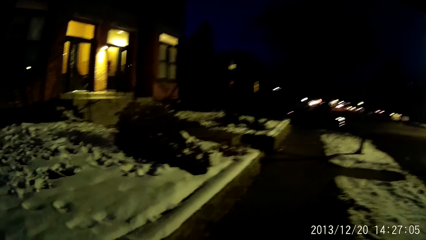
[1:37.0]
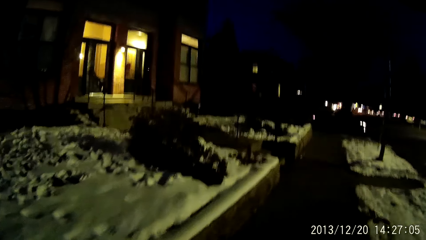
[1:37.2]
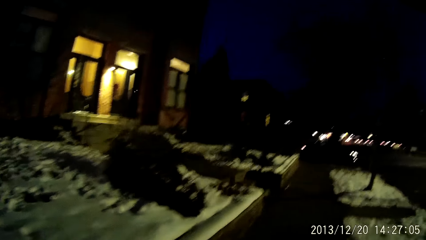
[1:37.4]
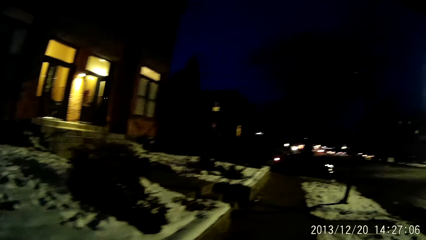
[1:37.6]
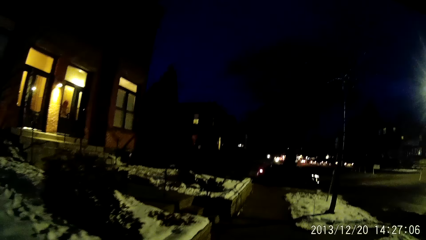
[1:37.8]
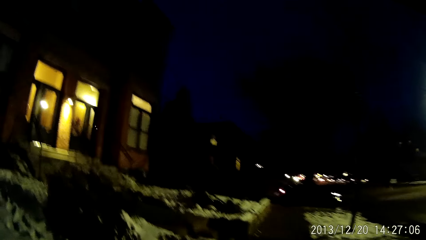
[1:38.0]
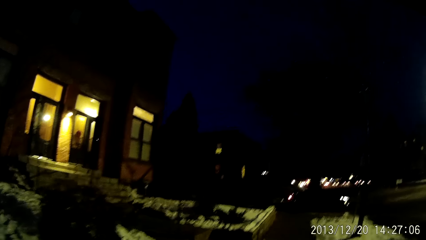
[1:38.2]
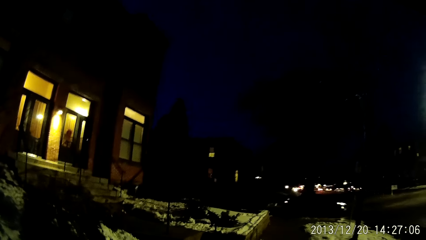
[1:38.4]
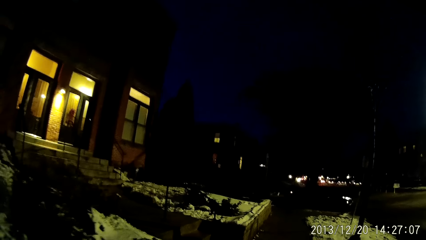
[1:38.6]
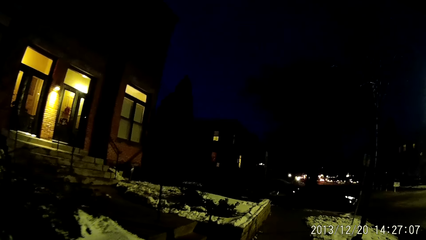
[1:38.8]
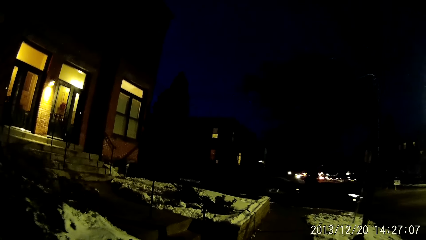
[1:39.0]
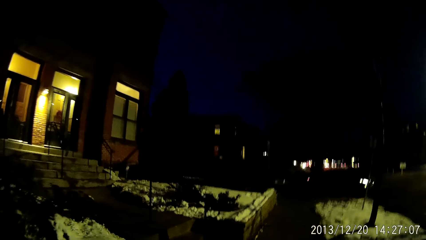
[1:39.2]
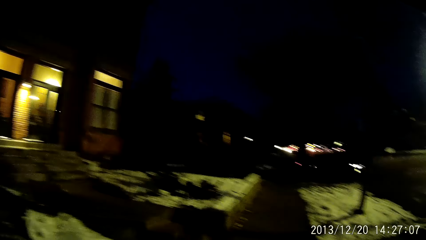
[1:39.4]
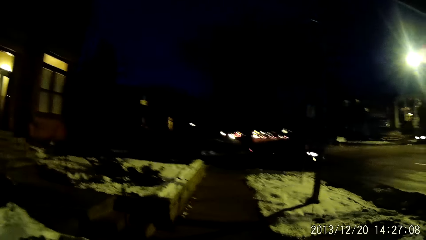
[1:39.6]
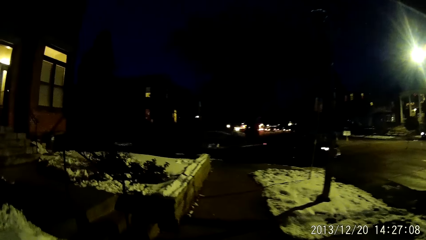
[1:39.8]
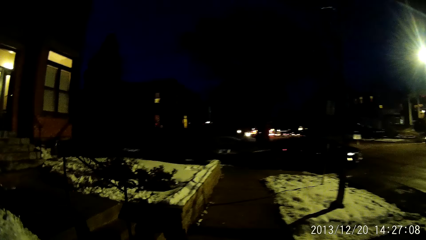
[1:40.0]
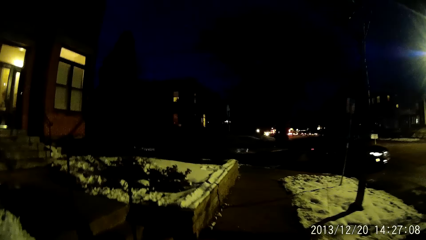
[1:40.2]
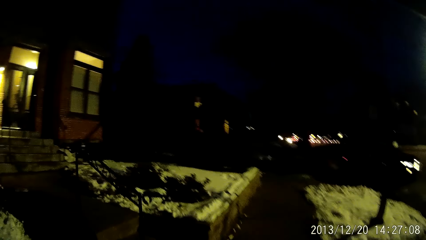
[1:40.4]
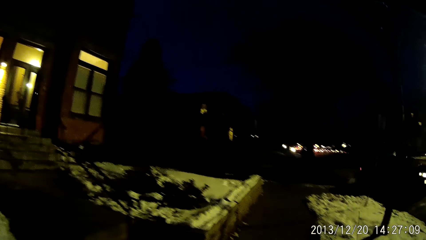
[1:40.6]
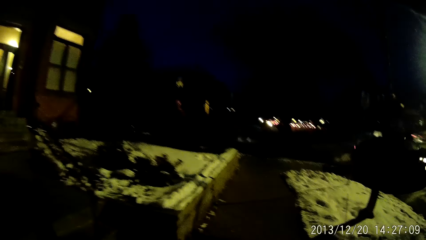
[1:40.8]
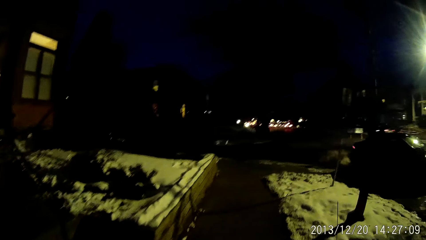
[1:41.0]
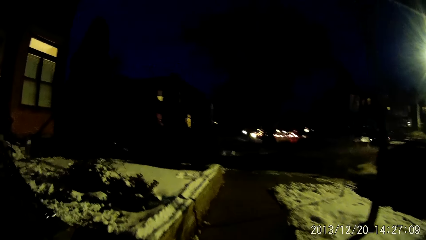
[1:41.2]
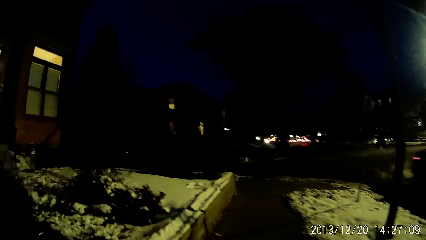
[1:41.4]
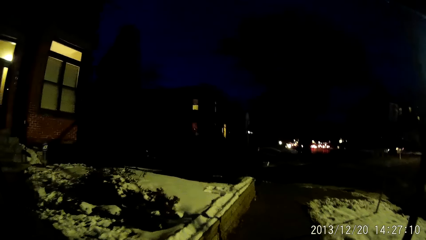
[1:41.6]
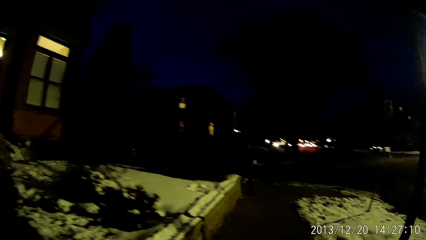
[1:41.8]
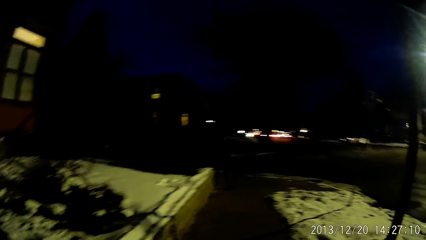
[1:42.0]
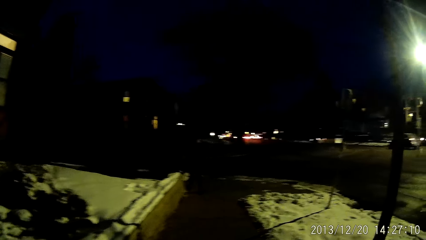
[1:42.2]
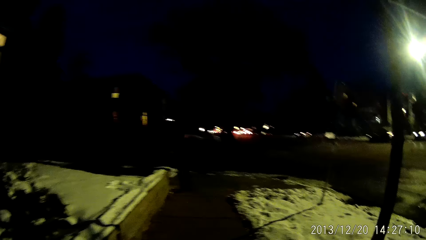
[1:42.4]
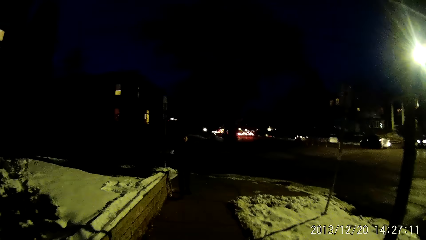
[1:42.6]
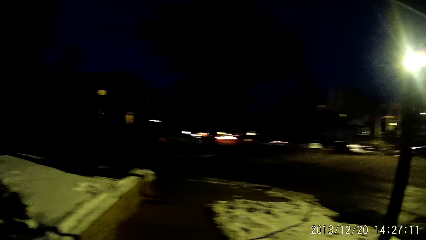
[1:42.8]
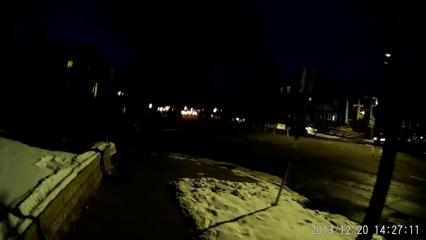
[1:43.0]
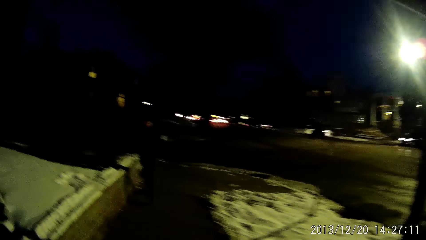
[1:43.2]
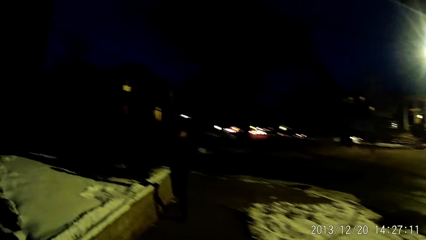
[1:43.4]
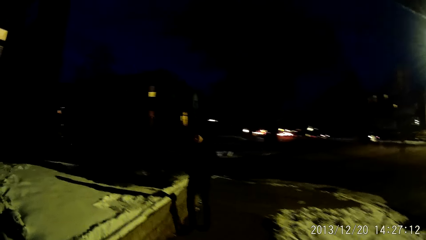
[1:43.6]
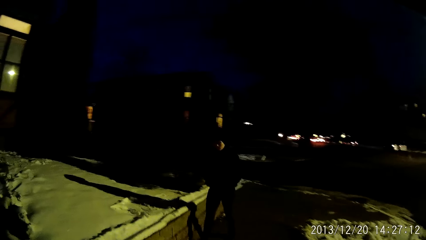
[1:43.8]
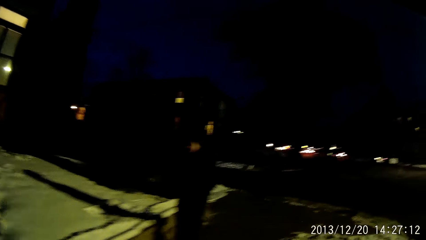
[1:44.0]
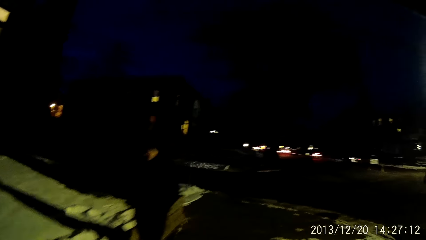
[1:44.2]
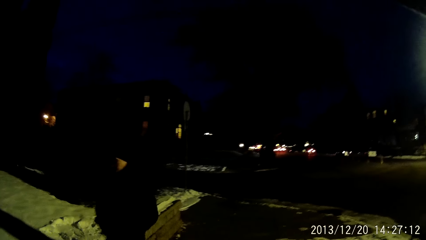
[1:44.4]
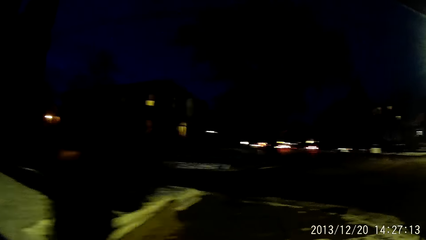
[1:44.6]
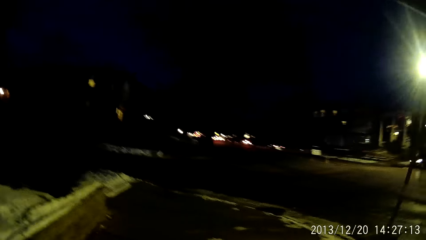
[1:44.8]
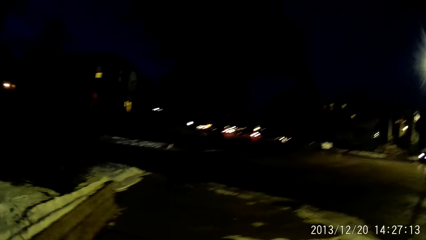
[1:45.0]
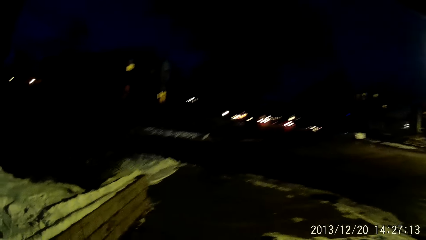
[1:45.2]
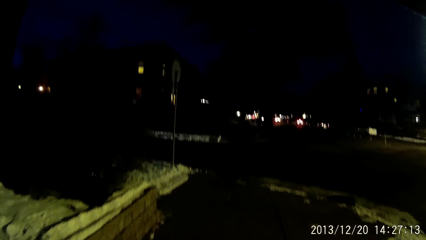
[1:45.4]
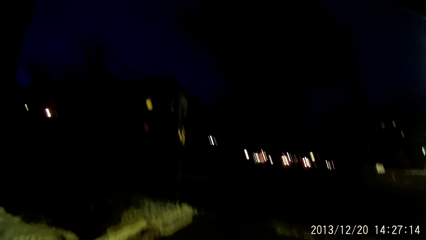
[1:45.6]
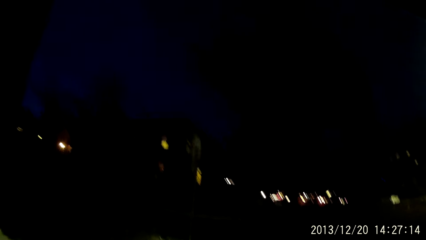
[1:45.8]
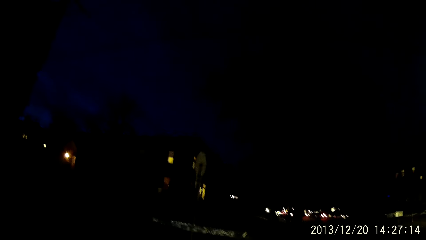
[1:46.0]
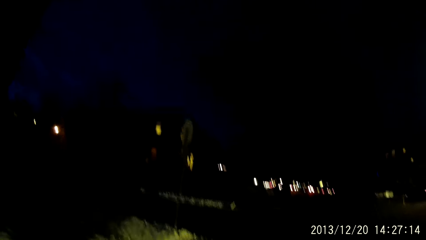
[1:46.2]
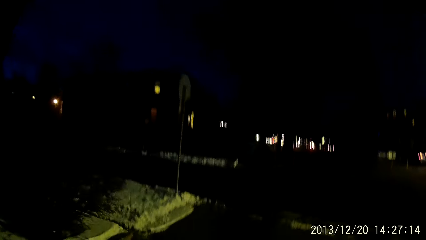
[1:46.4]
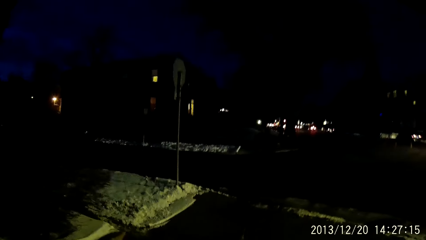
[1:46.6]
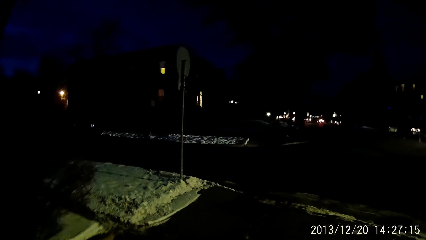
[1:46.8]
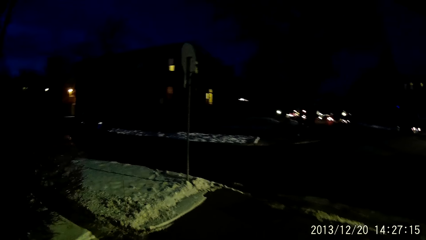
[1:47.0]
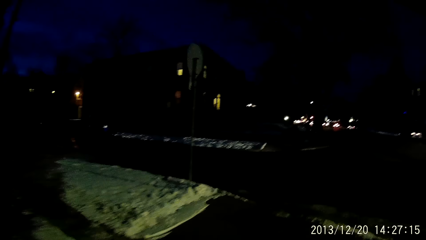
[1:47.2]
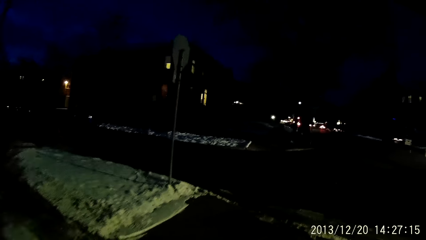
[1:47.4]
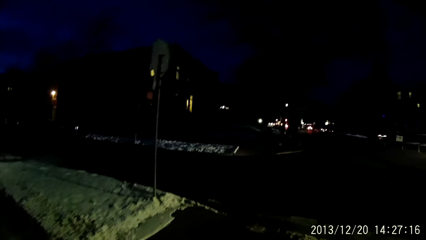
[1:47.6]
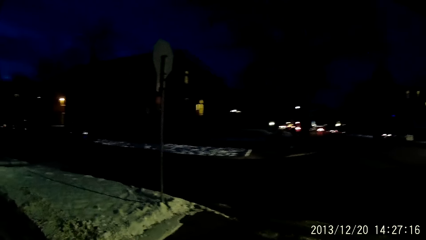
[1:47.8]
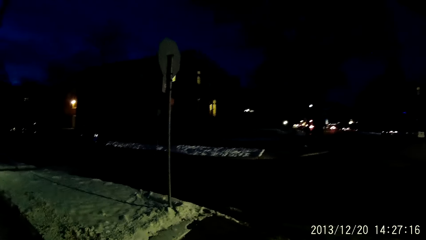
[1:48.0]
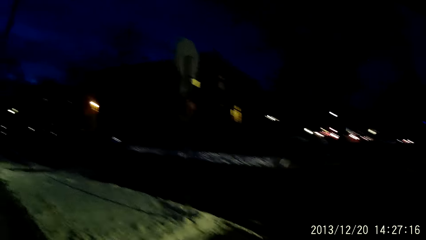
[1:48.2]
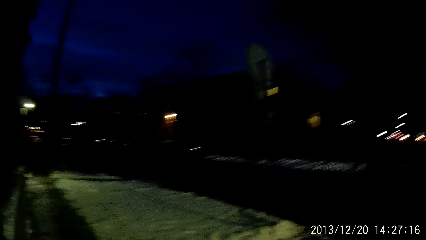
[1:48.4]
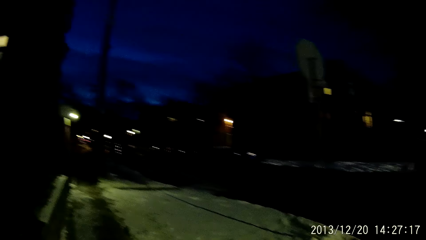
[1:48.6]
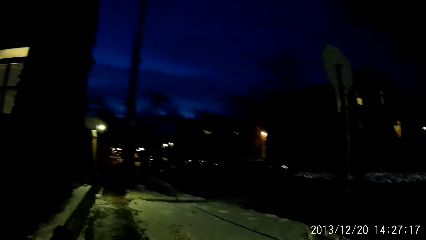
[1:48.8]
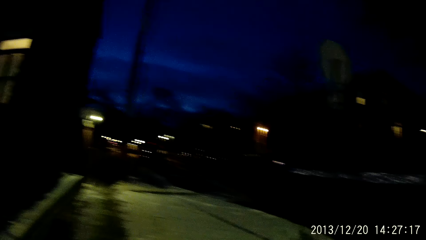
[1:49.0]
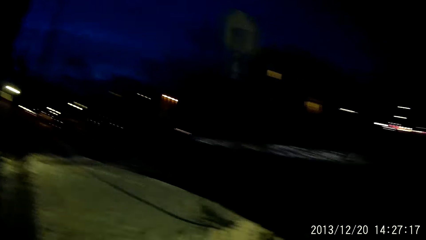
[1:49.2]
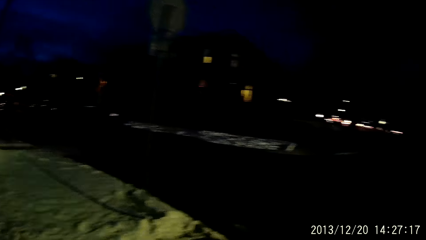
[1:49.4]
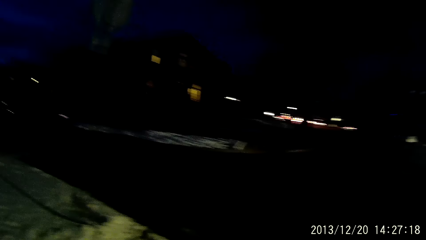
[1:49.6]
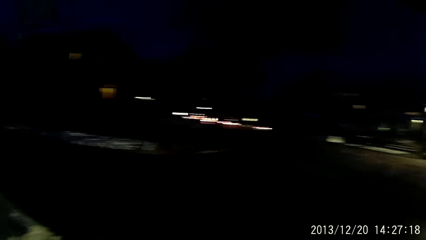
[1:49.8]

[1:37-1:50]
A man walks past the camera wearer.
